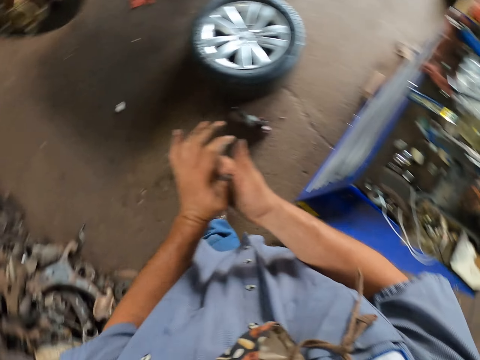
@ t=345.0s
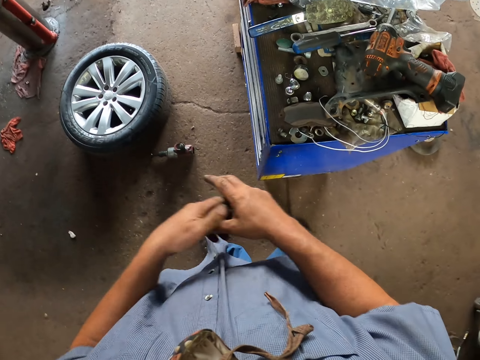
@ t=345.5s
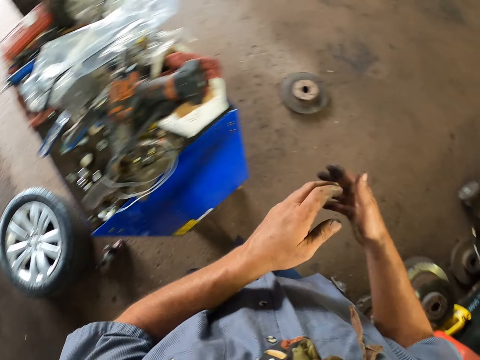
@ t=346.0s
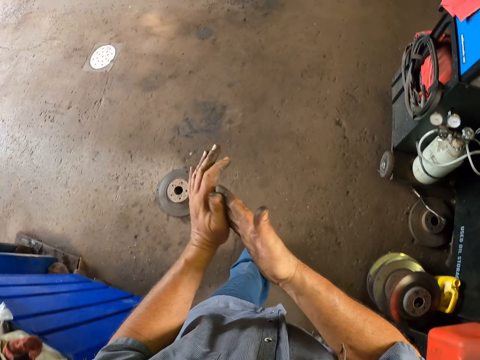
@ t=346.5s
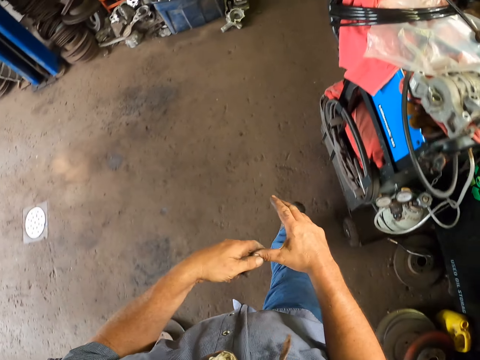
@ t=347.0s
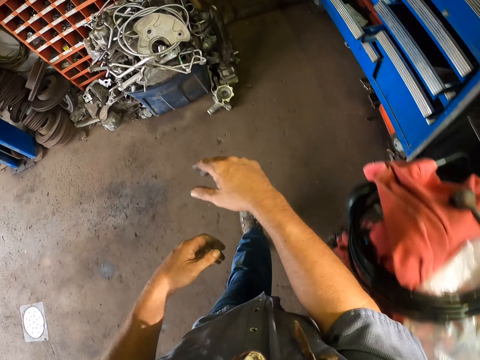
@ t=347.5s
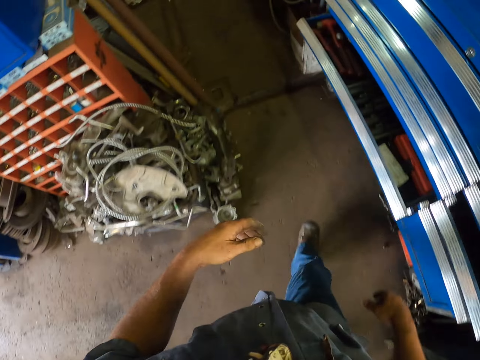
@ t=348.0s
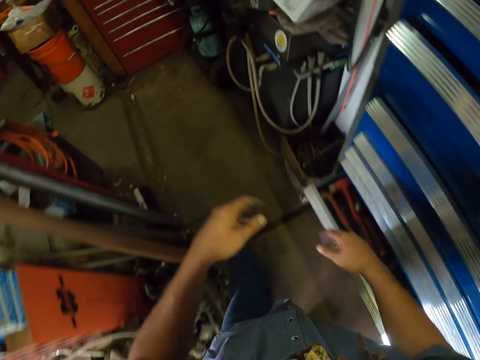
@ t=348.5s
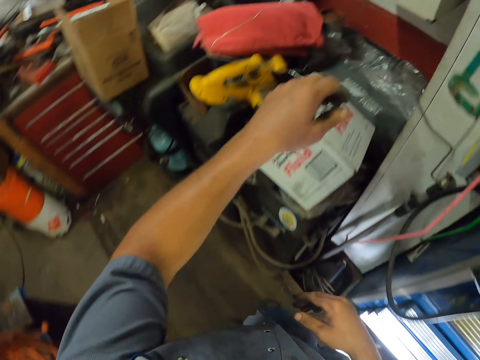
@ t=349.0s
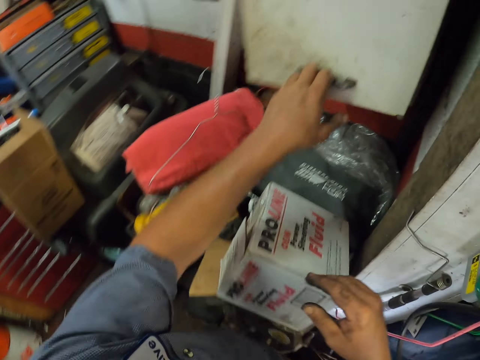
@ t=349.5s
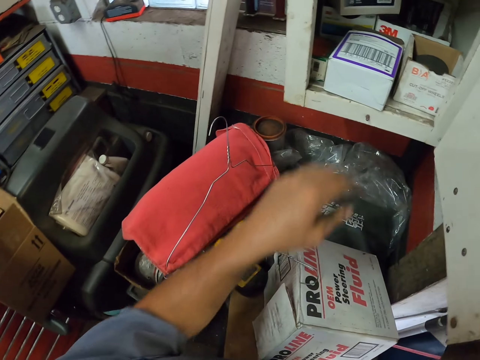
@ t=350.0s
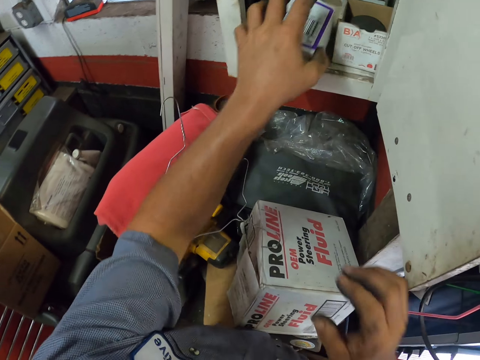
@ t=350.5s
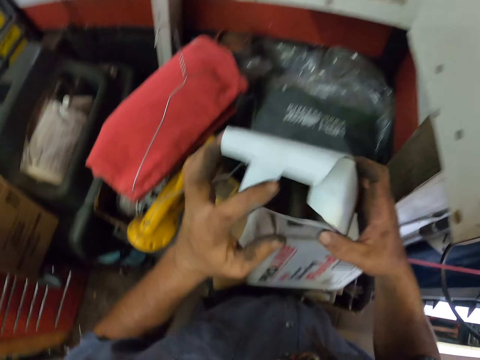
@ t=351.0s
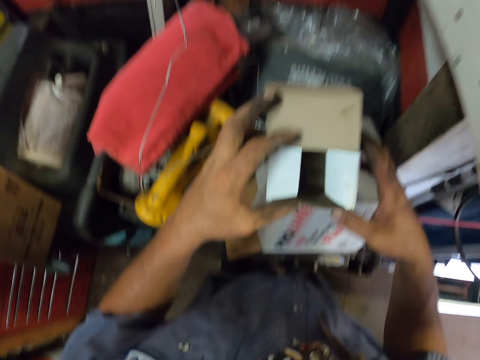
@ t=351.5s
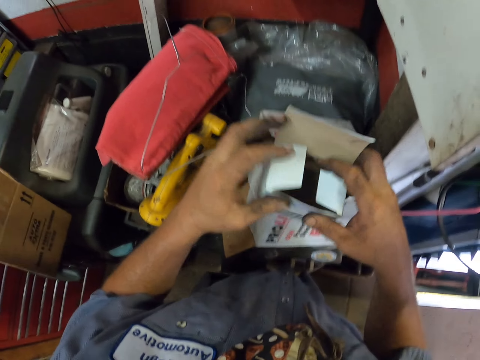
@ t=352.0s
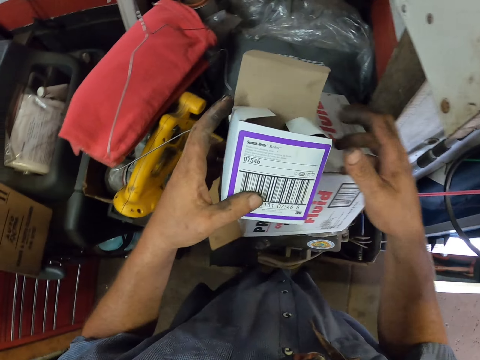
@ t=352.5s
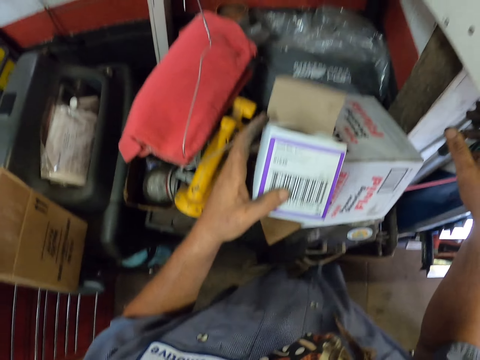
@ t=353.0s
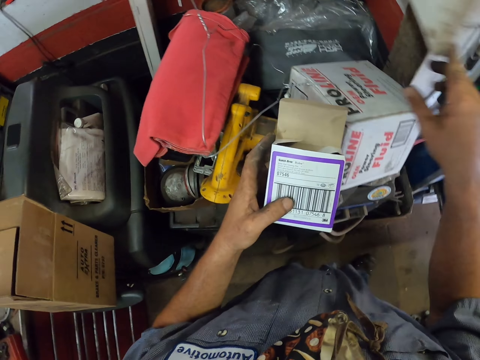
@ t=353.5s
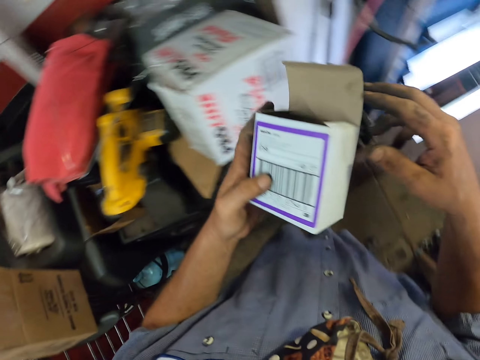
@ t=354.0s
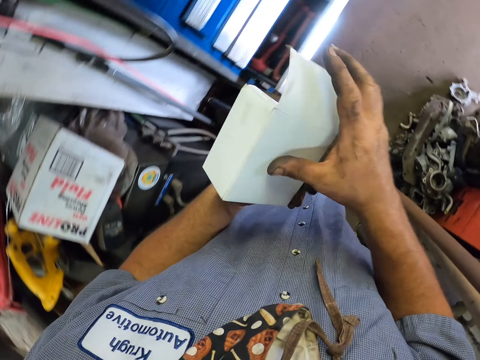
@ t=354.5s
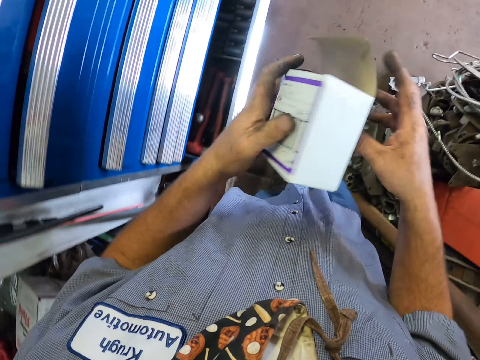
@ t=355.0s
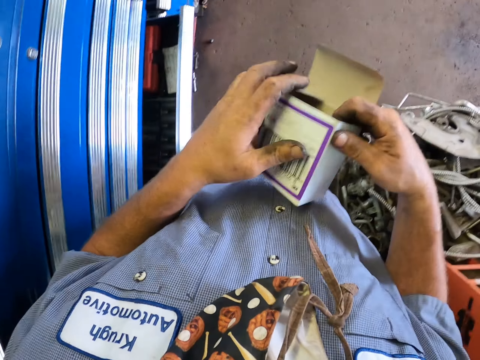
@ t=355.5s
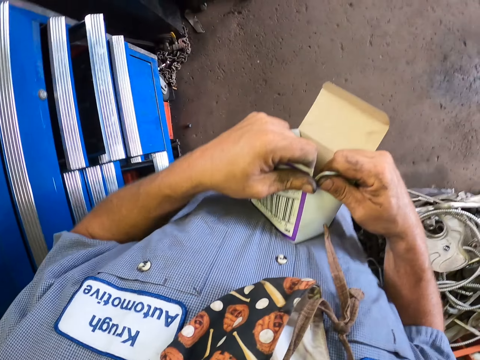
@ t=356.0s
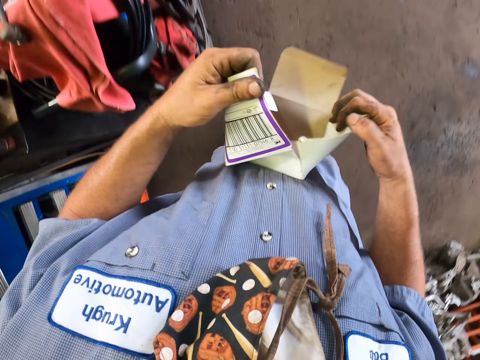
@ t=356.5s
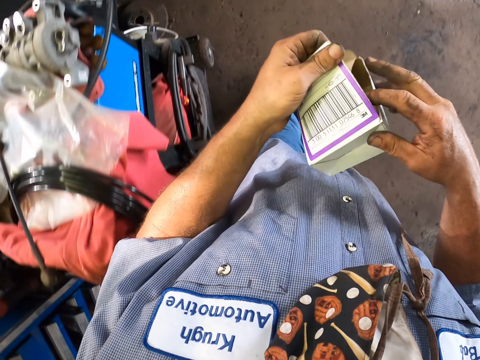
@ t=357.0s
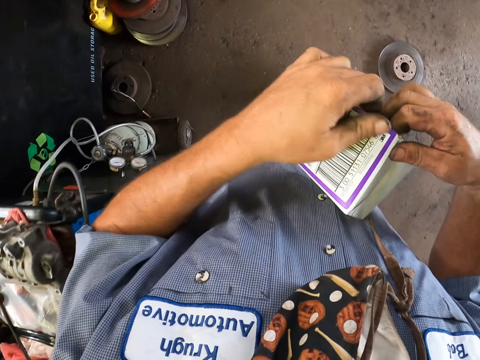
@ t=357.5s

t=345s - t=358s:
The camera wearer wipes his hands off. He walks in the garage. He opens the cabinet door. He takes a box from the cabinet. He looks inside the box. He closes the cabinet door. He turns the box on the hands. He walks in the garage. He tears the box.

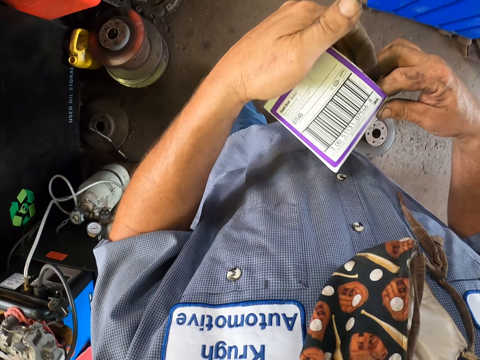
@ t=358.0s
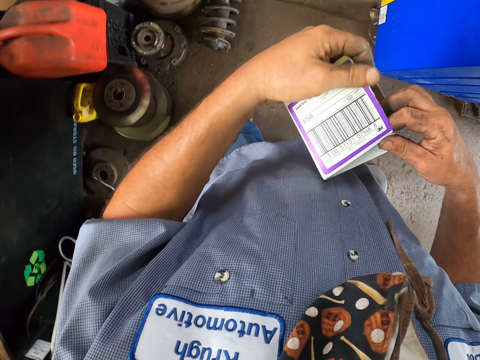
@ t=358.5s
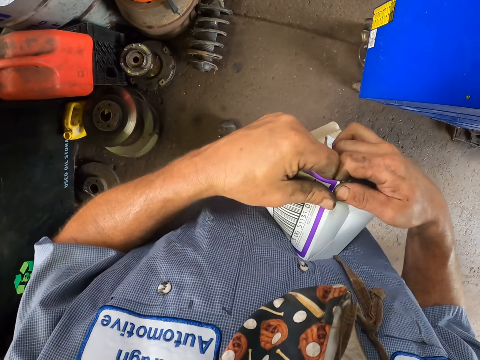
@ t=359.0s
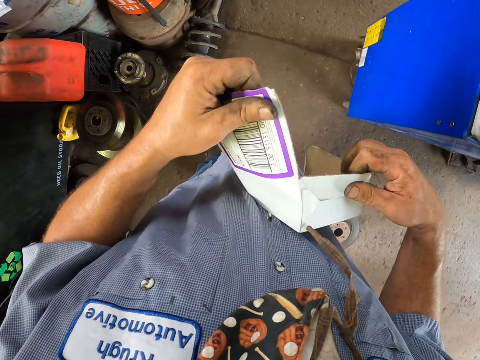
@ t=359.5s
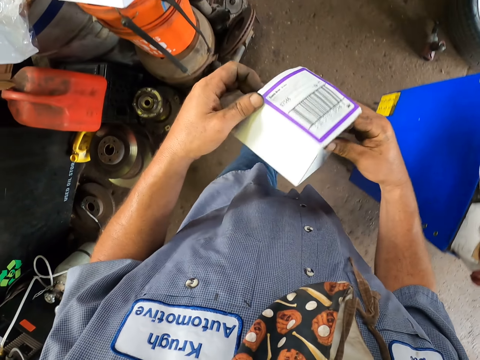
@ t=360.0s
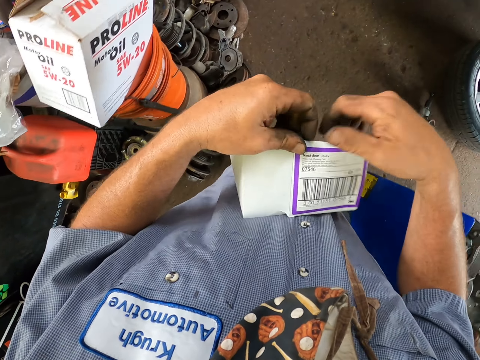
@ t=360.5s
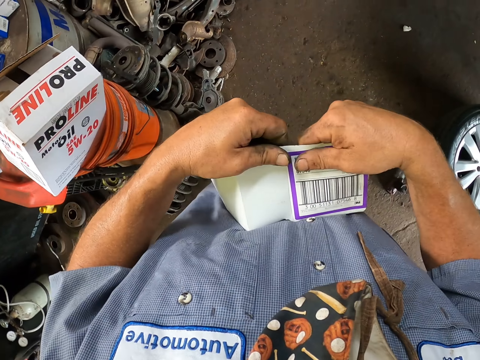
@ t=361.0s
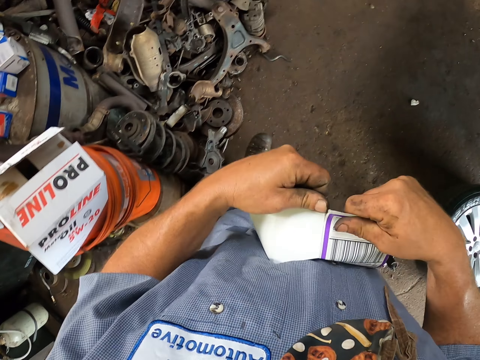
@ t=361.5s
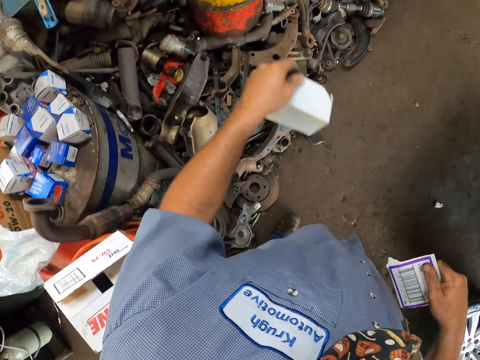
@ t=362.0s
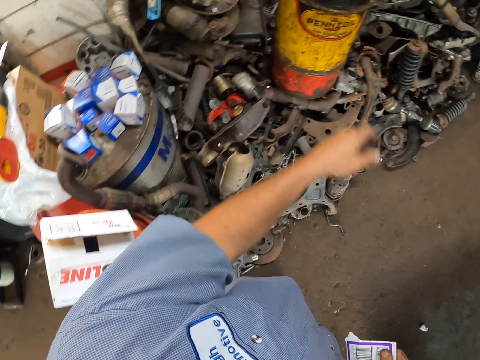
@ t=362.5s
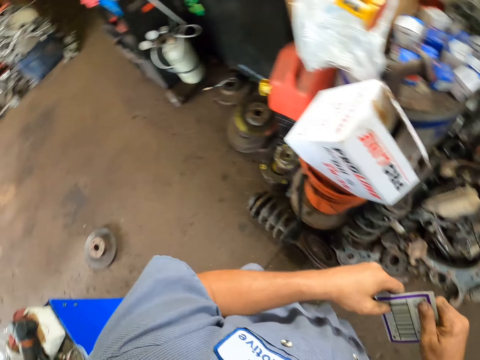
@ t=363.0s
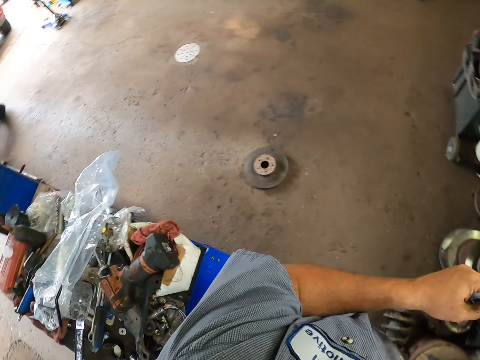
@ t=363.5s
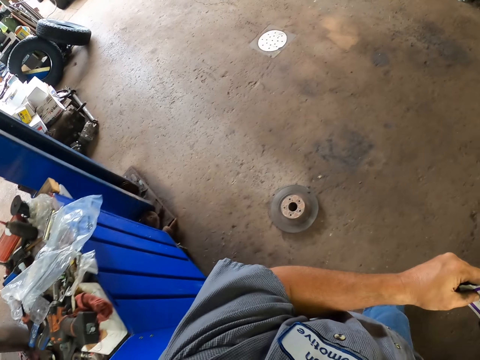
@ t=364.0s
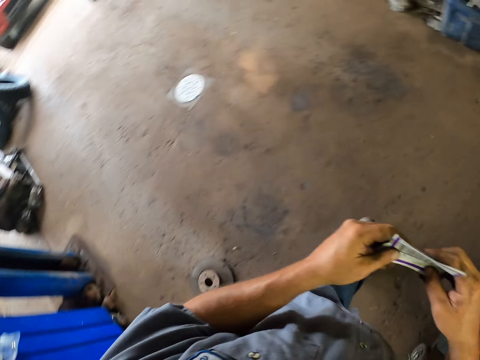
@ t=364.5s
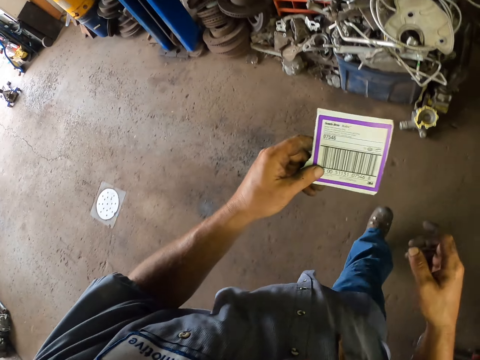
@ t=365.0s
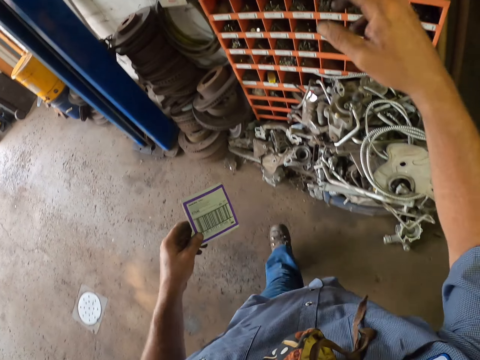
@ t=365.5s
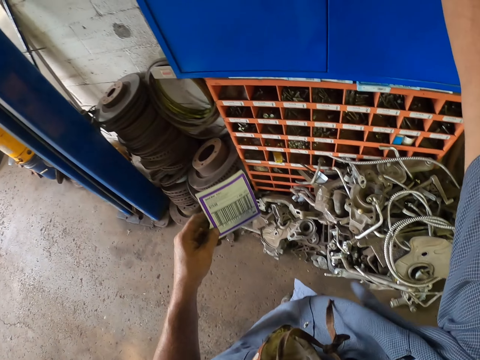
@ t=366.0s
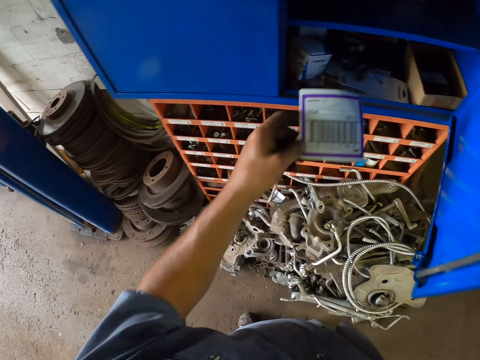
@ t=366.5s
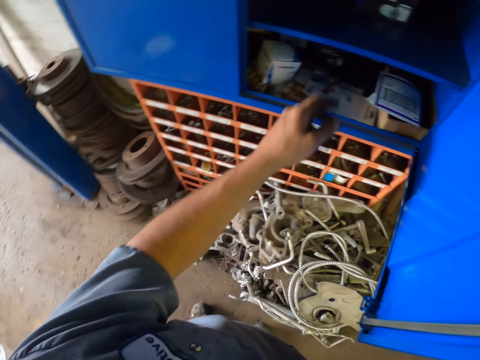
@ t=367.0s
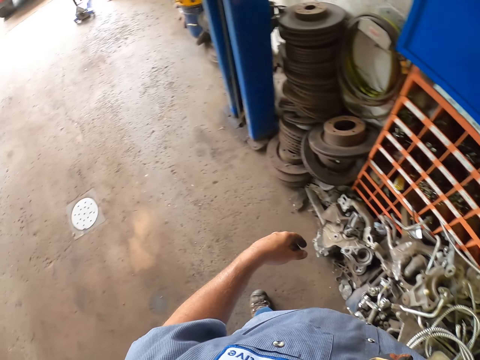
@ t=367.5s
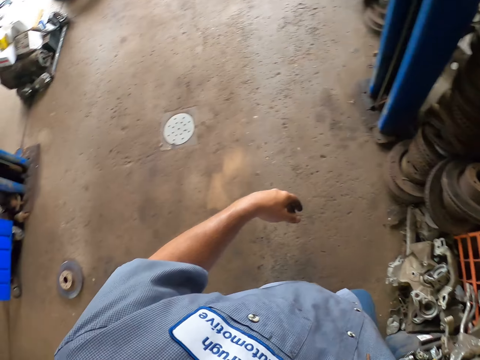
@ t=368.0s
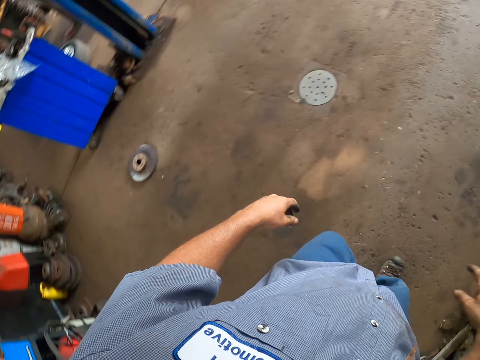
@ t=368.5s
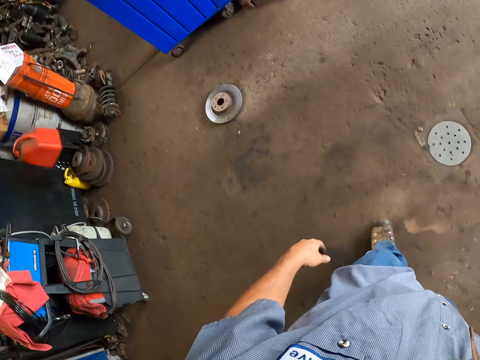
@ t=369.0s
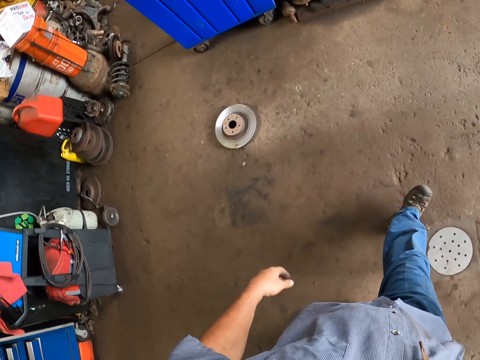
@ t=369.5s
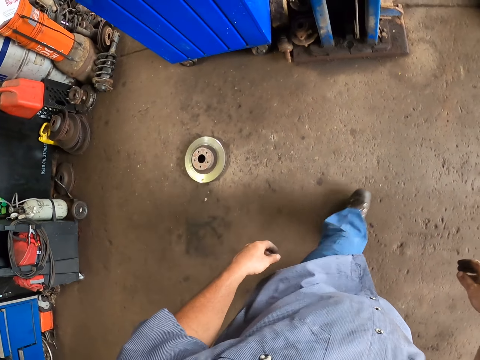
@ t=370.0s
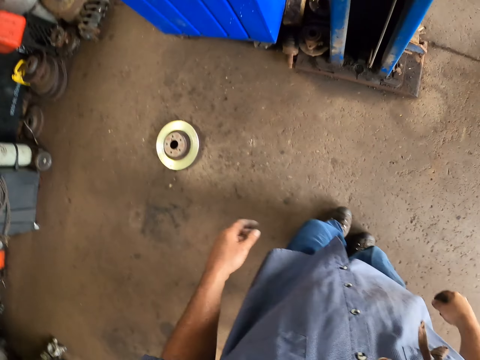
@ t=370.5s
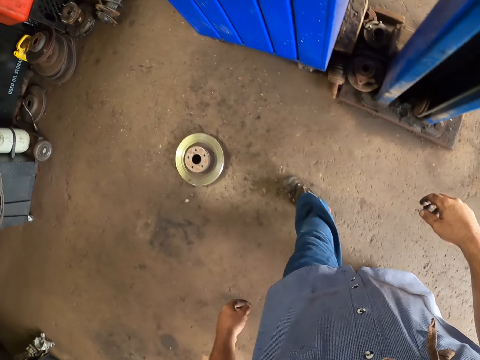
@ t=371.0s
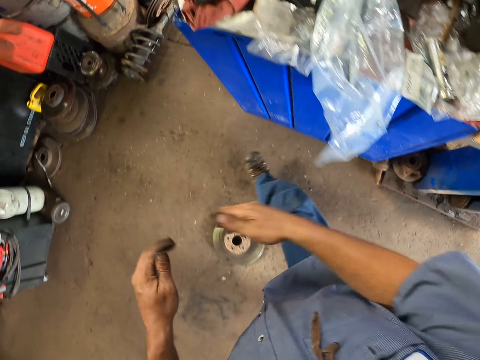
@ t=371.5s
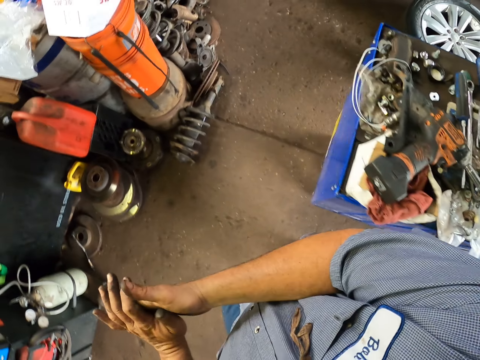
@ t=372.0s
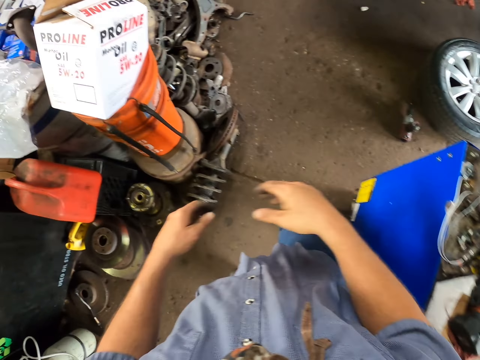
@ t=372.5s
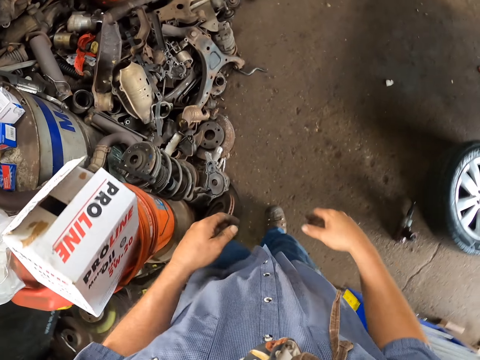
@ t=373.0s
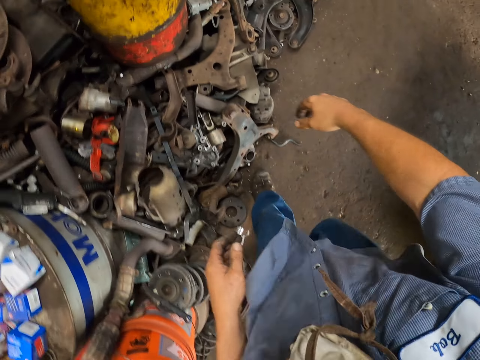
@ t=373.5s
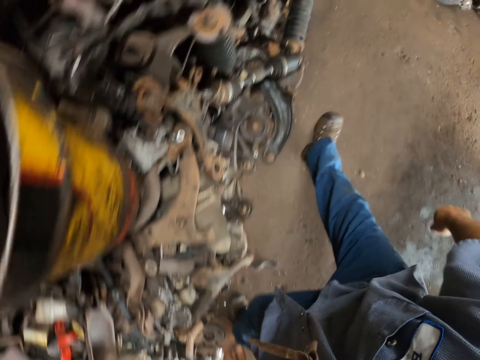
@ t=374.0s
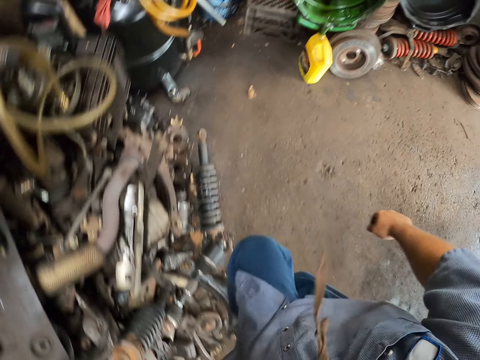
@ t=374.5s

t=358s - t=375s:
The camera wearer looks at the box. They tear the box, turn the box and tear the box. They throw the box aside. They turn around and walk in the garage. They open the cabinet door. They put part of the box in the cabinet. They walk in the garage. They rub the hands together.
